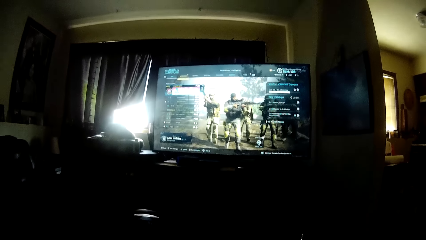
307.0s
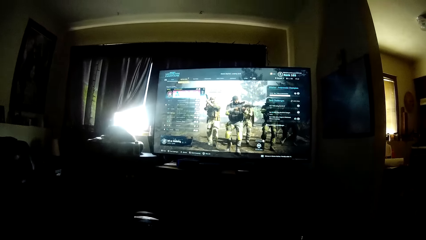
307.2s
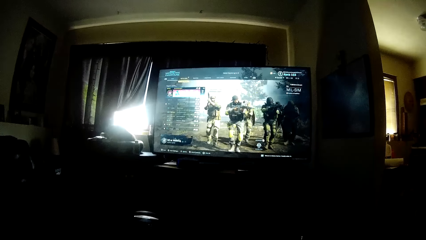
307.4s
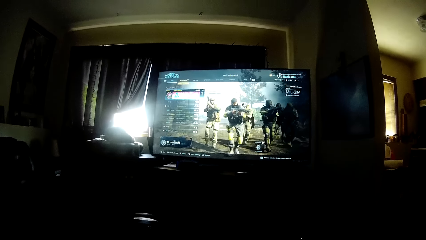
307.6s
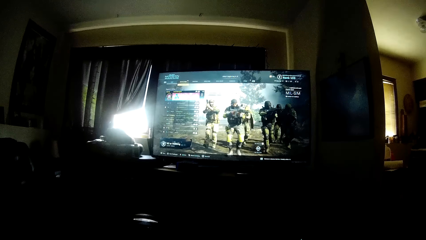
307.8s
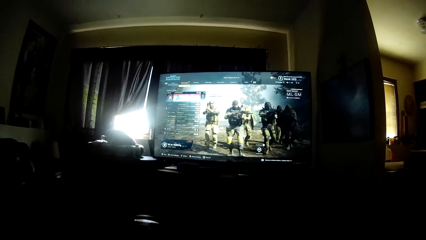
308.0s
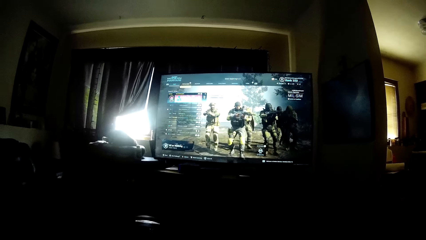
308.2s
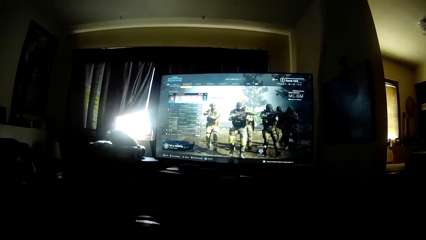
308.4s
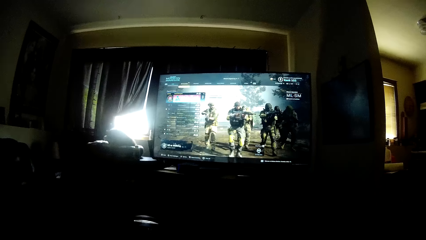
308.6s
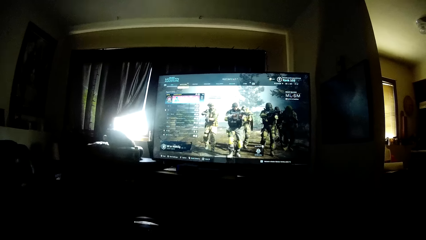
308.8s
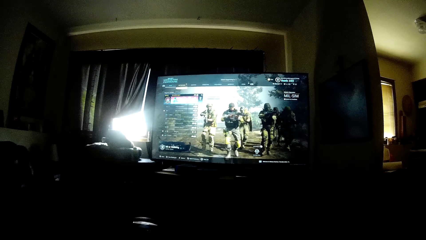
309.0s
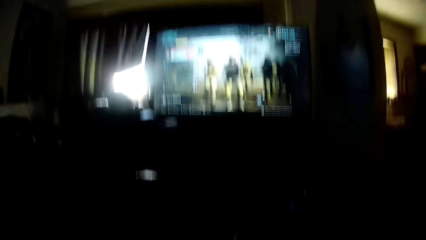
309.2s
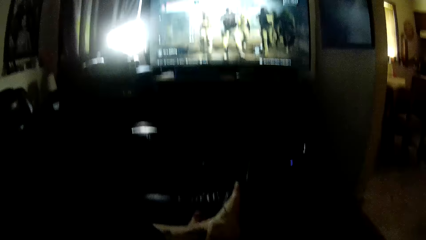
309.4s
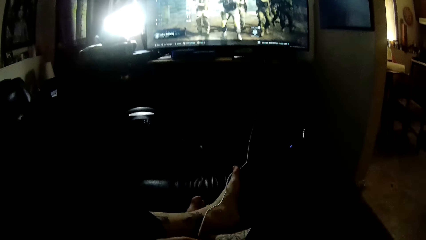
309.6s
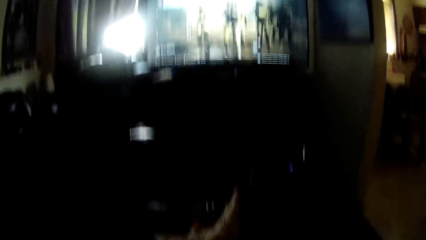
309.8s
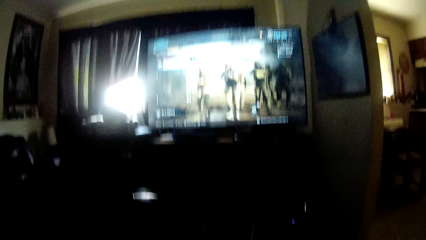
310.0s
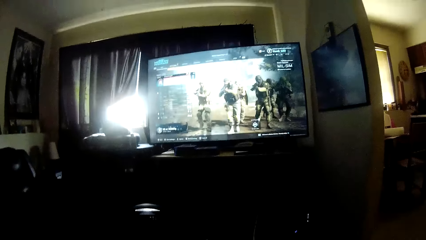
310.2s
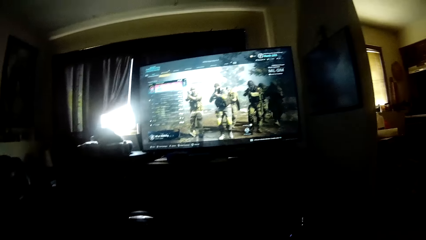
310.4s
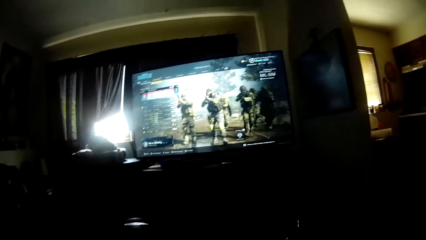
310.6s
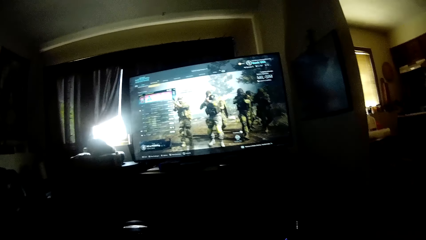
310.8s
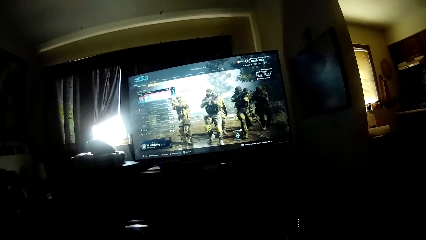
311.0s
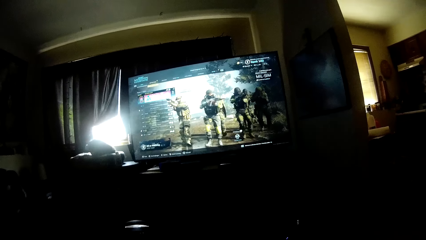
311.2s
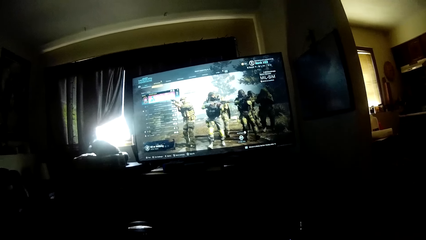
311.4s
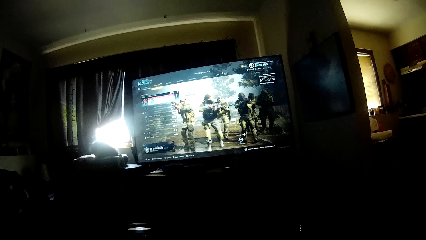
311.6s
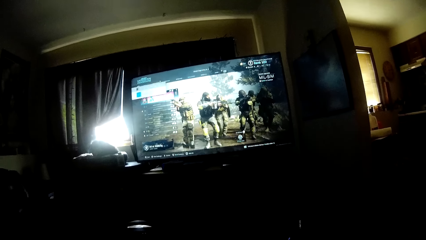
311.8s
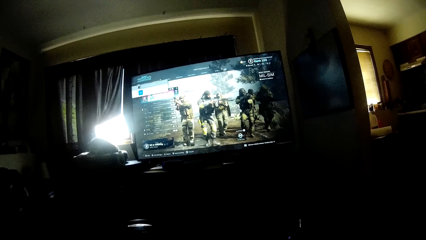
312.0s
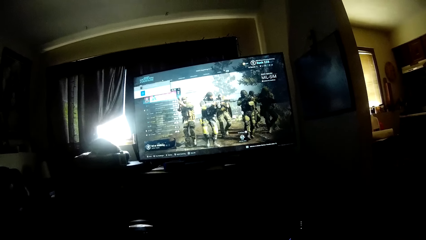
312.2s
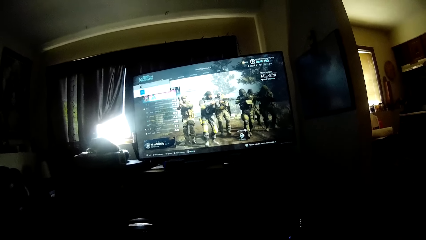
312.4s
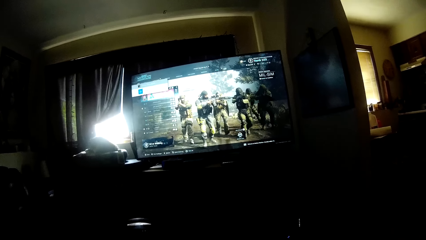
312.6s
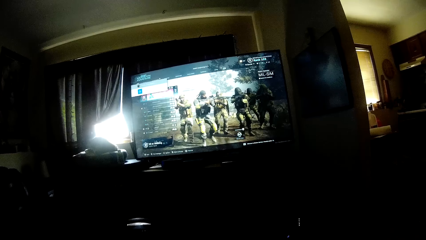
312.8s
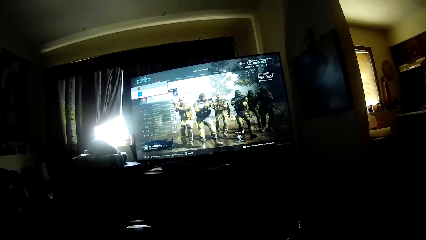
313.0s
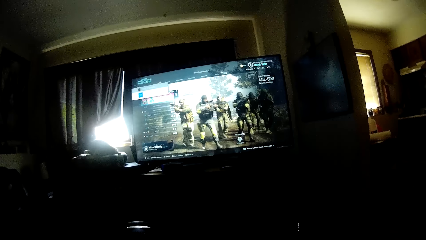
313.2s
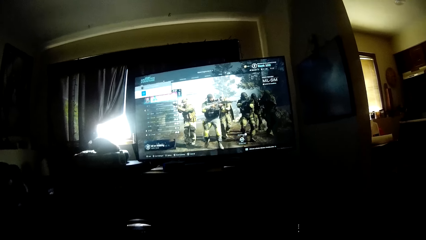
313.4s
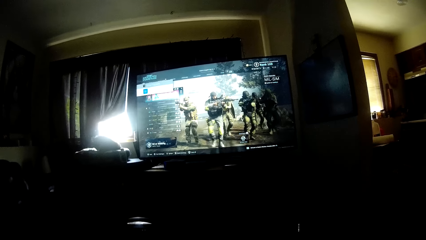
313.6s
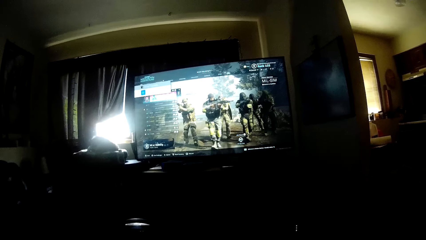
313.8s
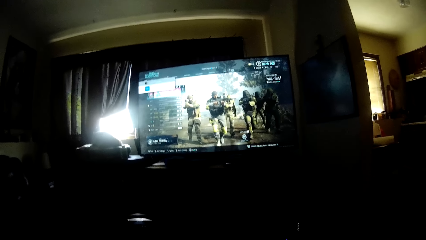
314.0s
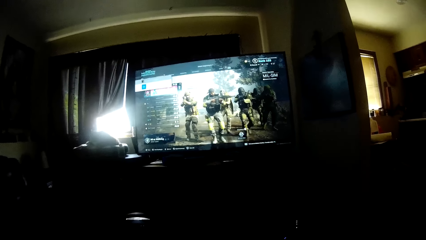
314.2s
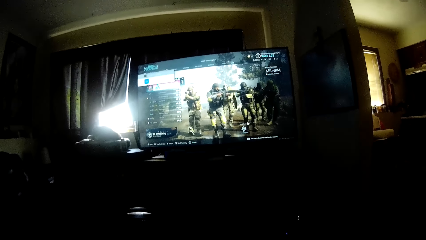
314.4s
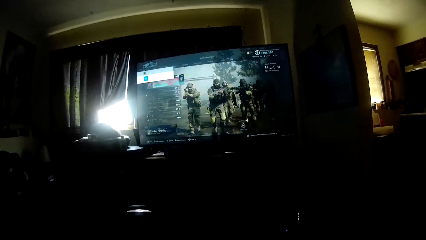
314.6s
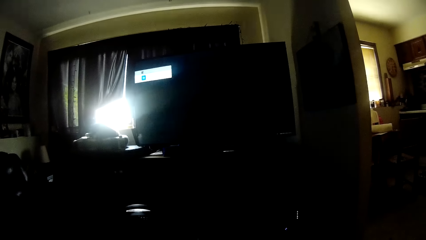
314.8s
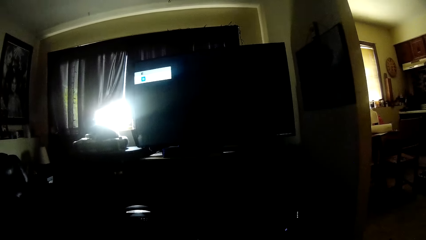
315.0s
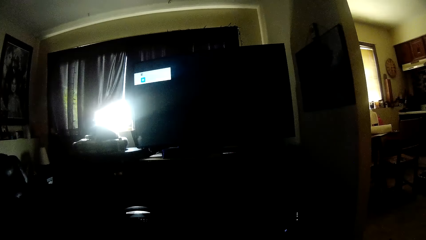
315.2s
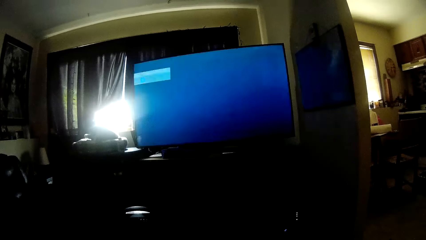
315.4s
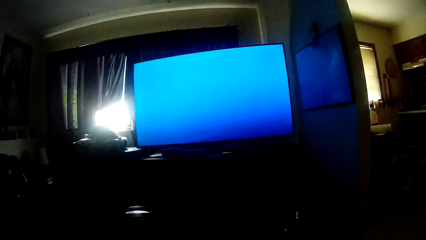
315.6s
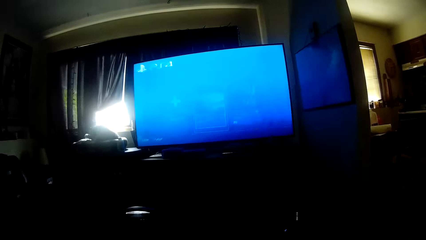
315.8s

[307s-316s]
The camera wearer crosses their legs. They play the video game.

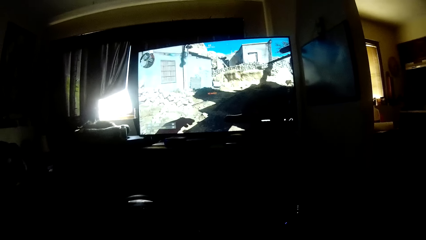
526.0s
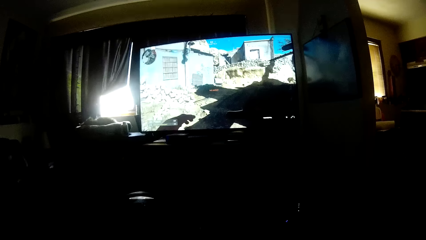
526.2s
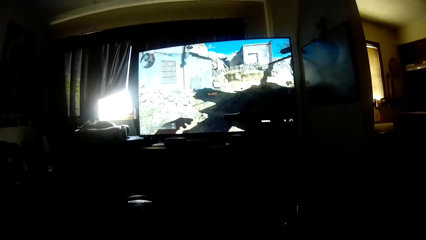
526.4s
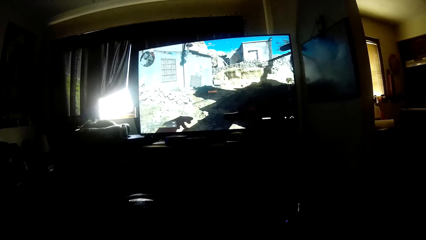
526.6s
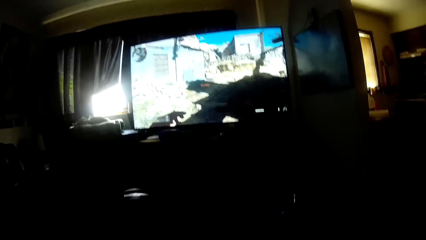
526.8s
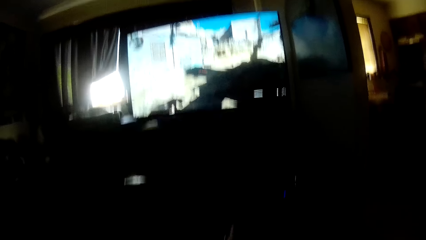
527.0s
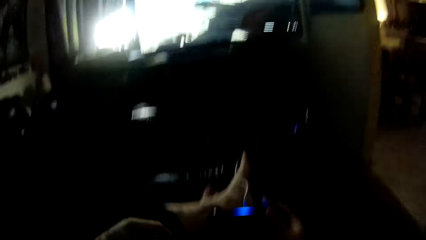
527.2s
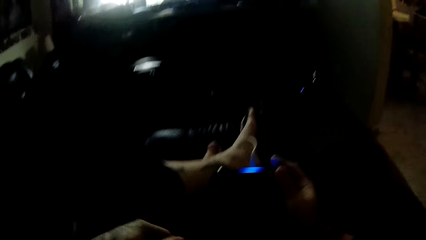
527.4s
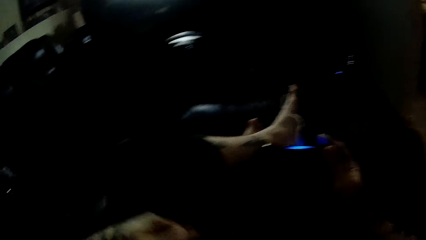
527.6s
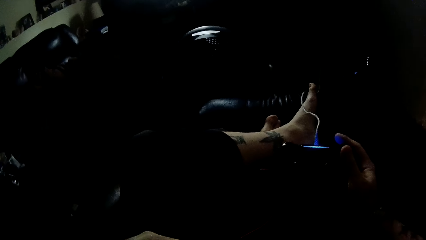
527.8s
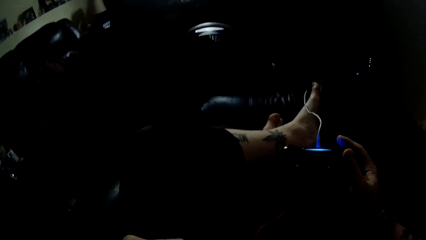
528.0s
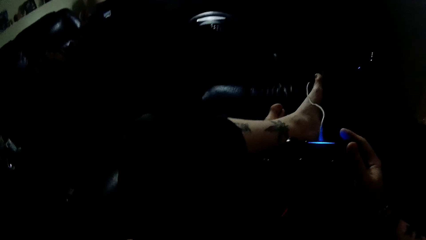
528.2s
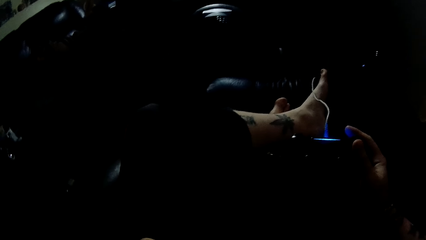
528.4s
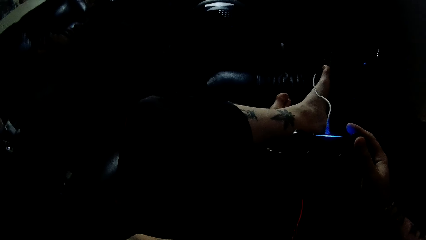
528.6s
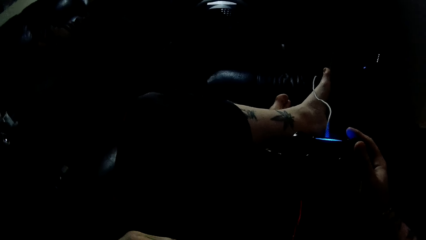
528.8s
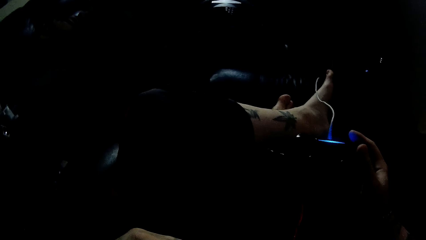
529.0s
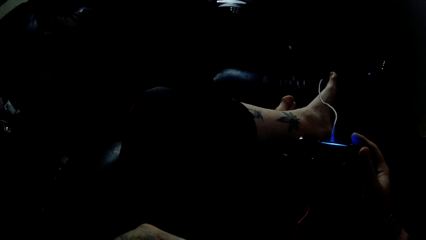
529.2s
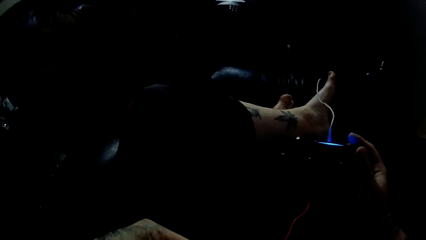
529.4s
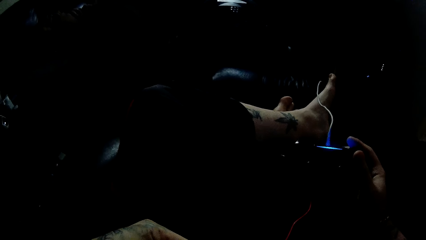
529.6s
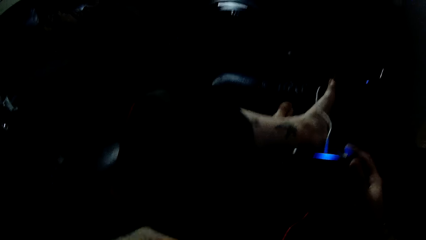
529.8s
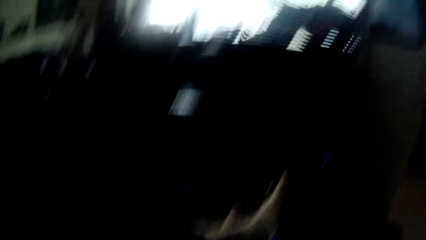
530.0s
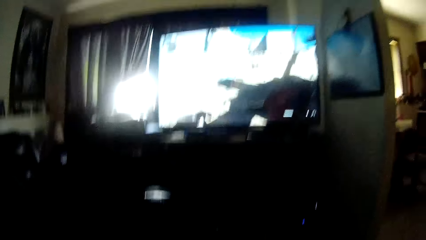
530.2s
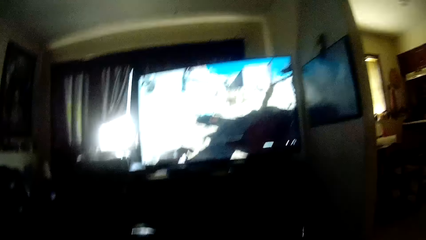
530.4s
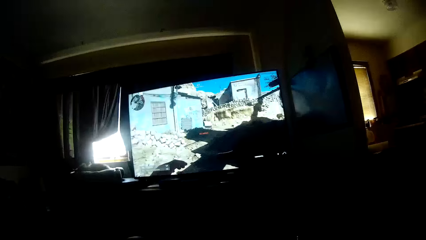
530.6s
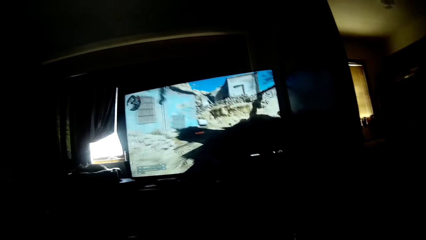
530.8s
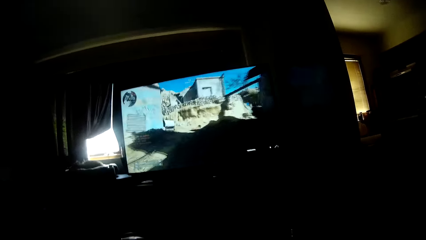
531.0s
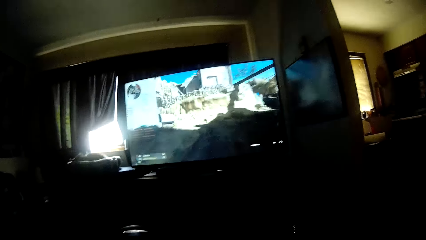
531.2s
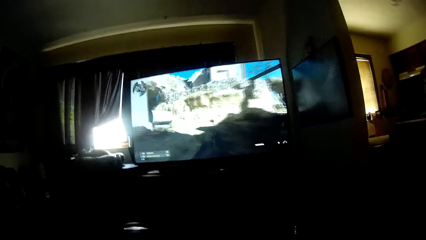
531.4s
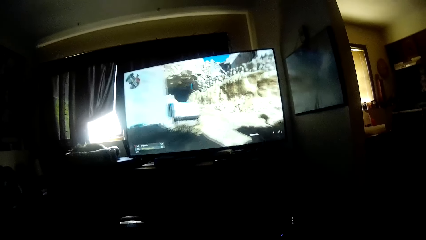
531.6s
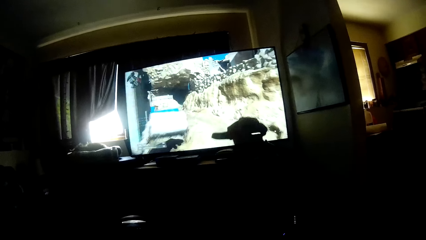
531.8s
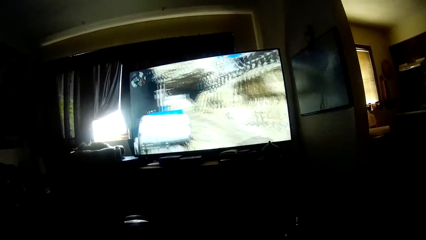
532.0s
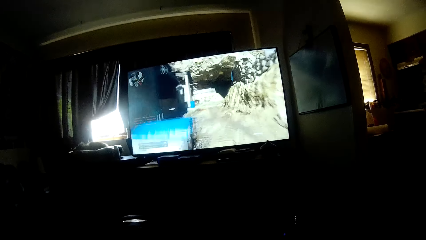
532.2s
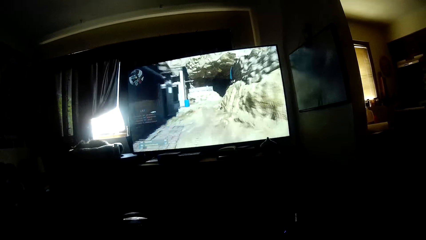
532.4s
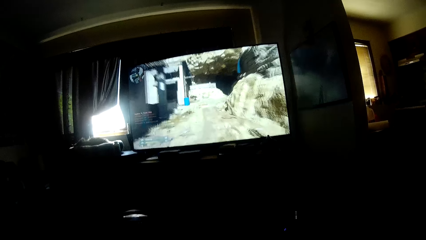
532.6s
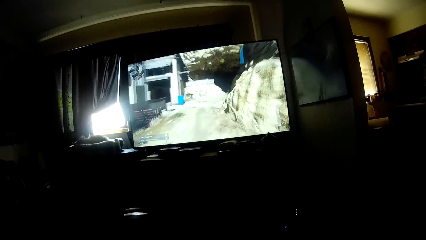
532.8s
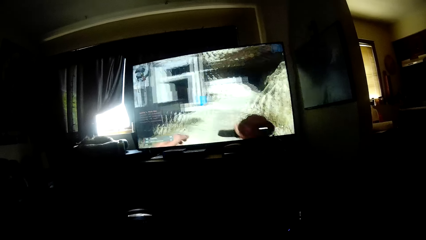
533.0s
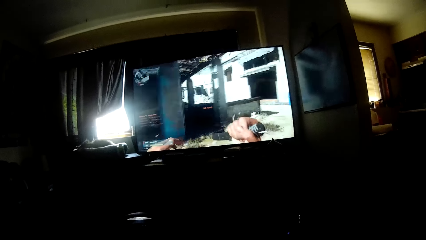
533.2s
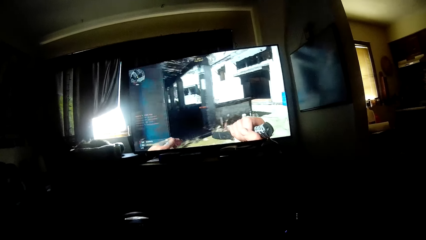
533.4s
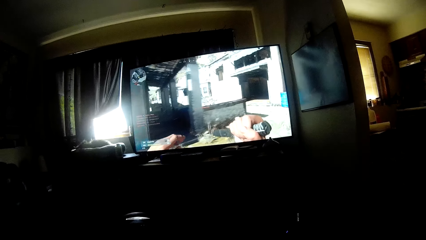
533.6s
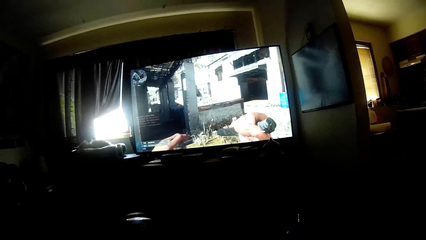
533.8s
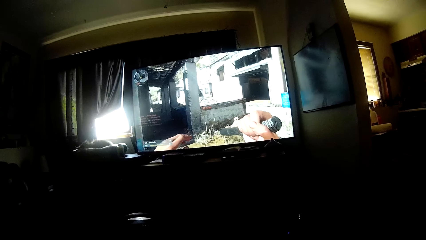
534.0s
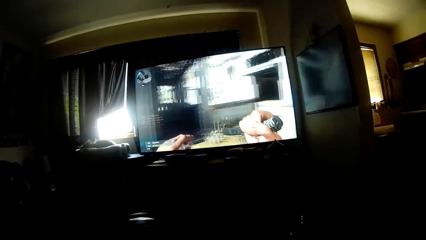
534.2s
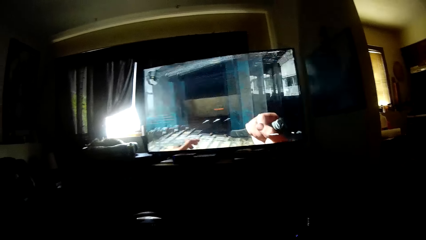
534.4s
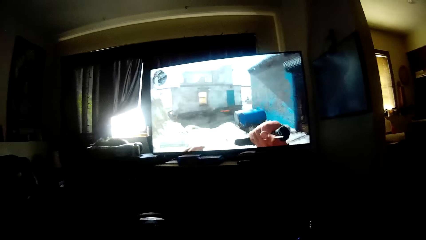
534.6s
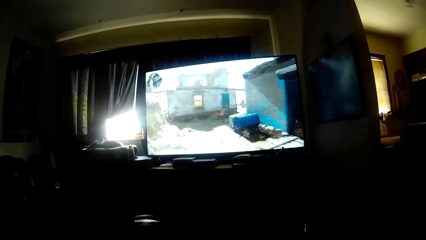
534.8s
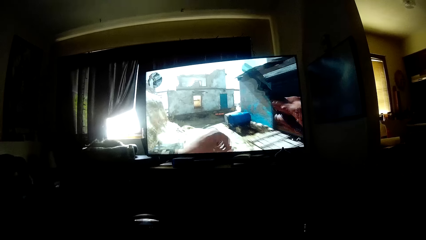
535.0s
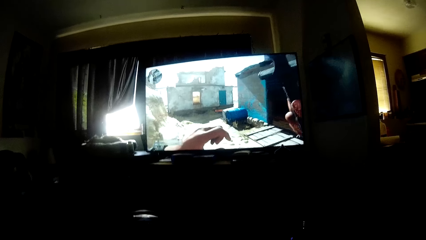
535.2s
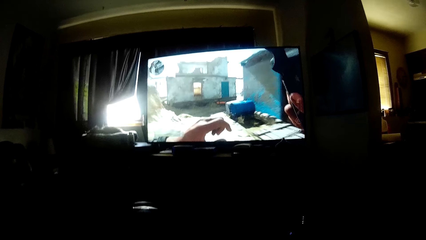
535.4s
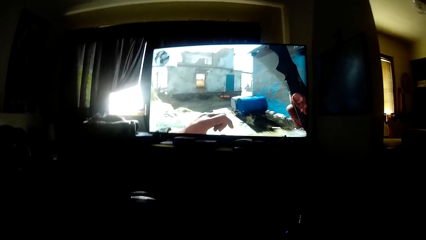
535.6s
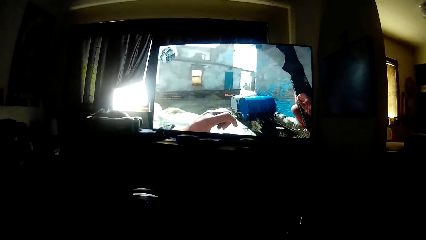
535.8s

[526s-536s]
The camera wearer holds the game controller with his right hand. He inspects a wire with his left hand. He plays the video game.
